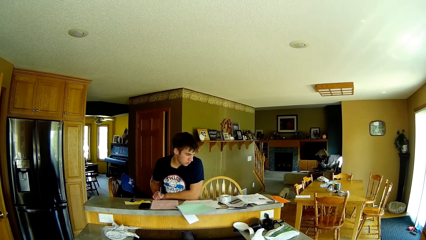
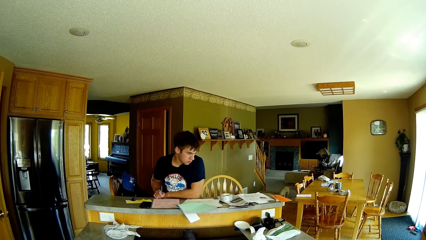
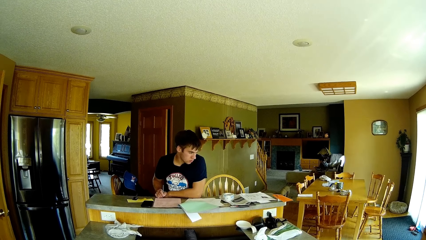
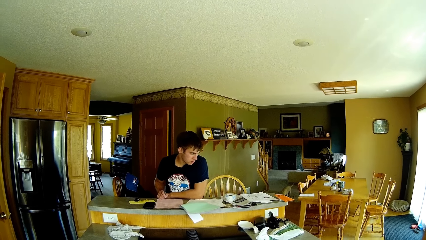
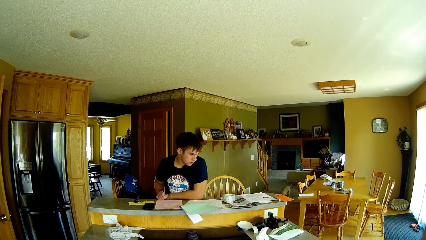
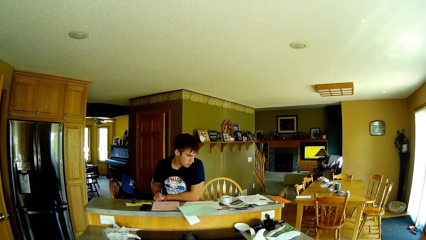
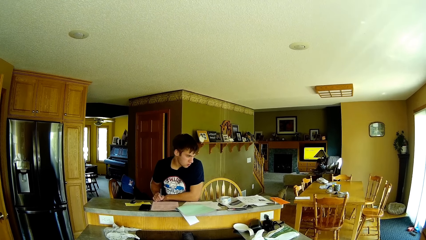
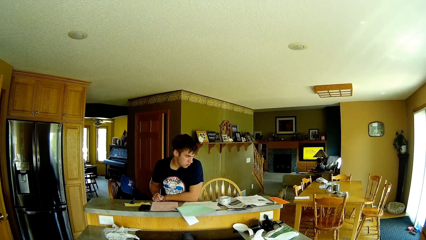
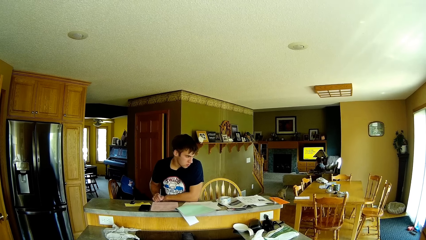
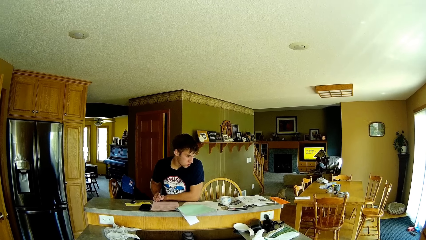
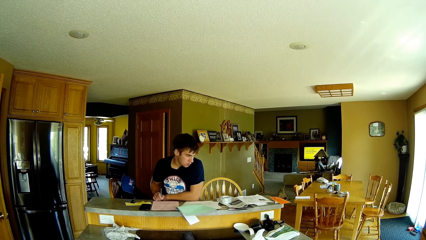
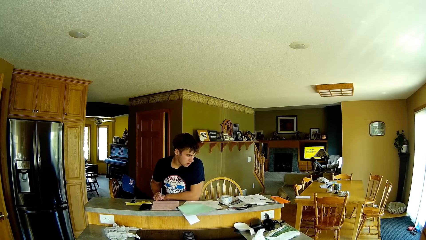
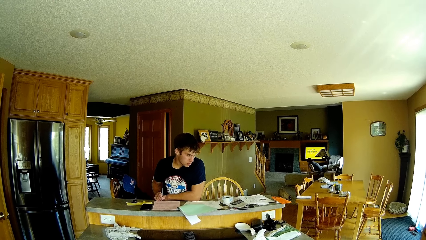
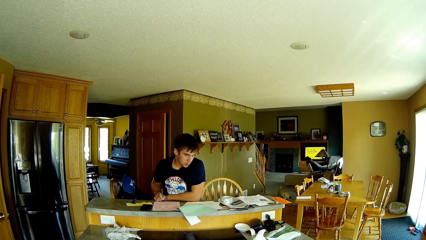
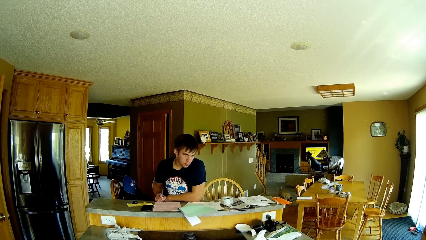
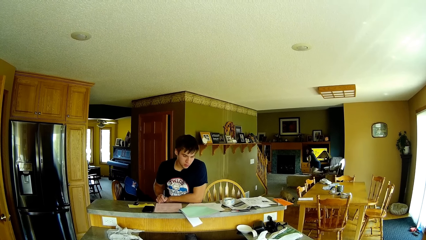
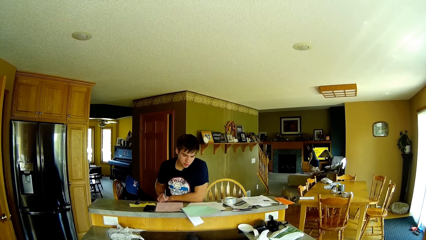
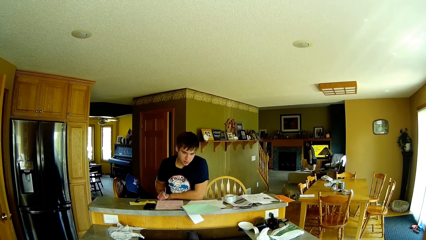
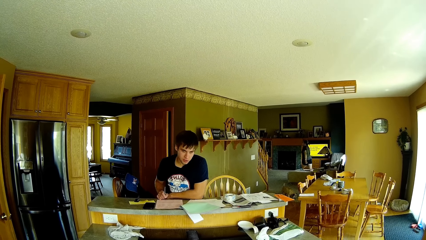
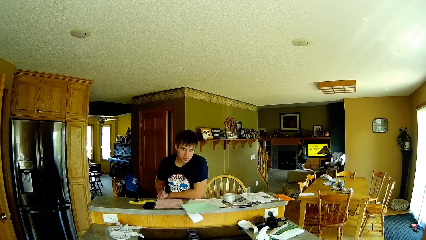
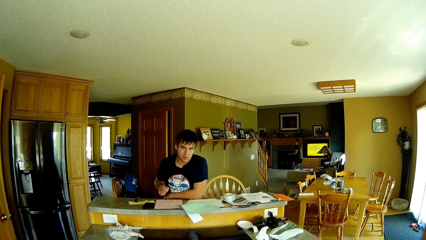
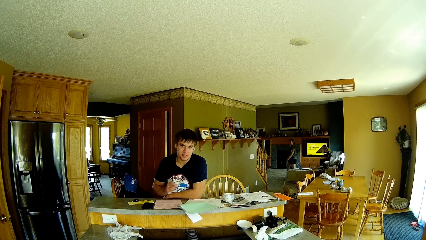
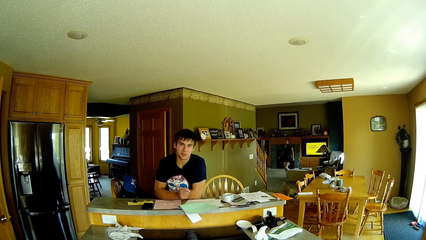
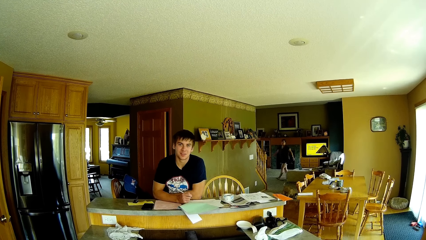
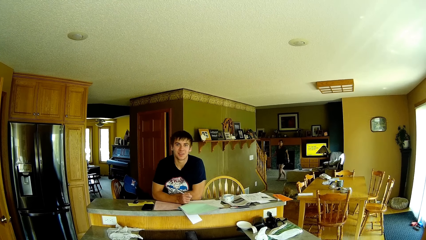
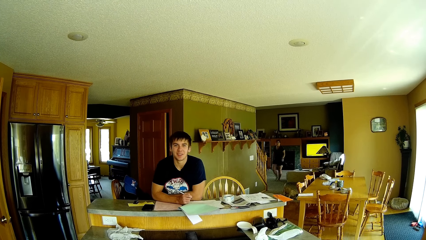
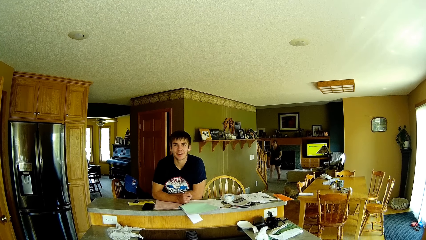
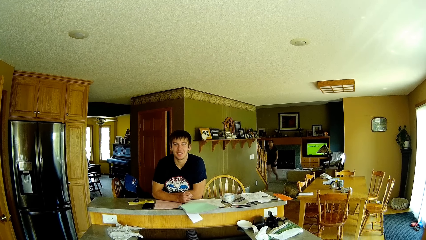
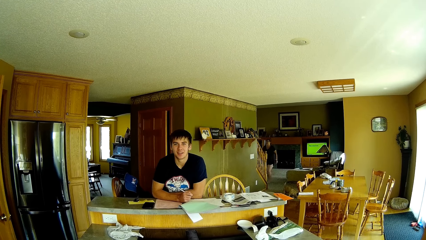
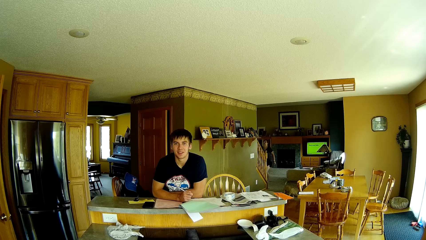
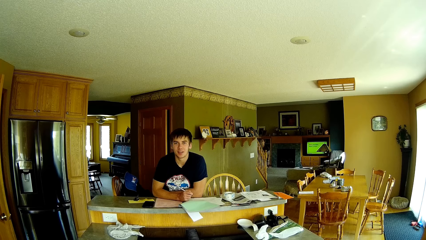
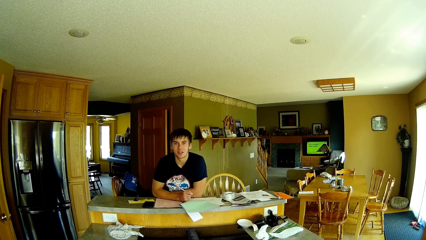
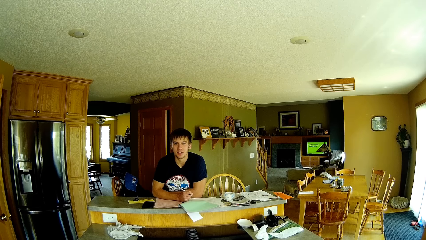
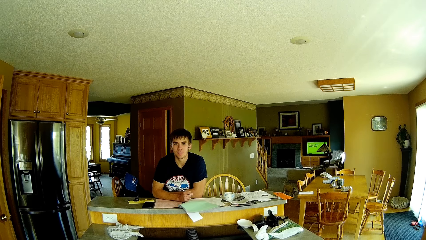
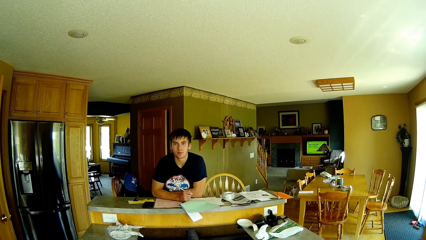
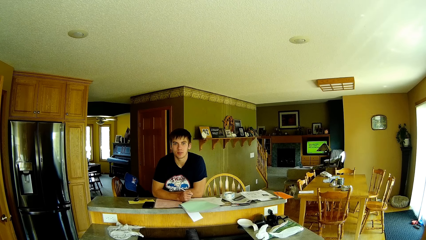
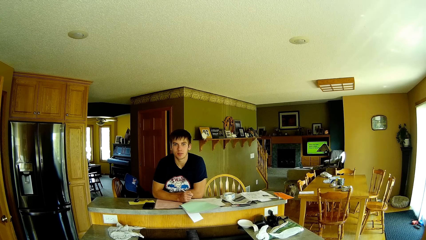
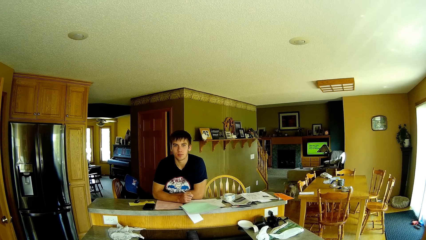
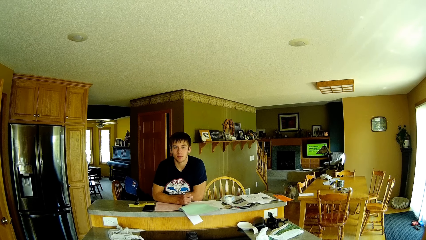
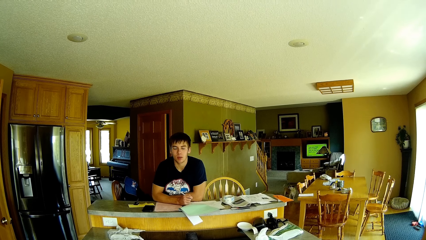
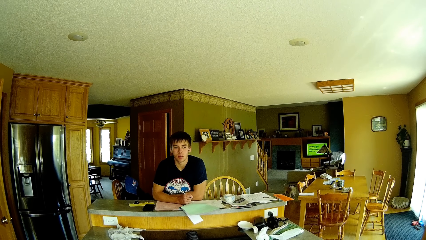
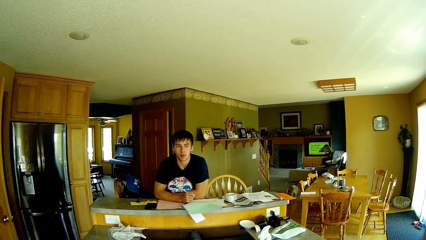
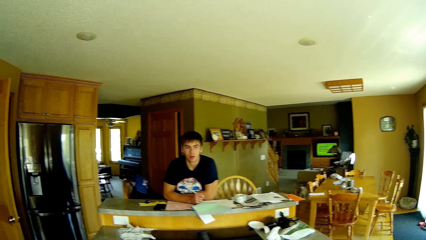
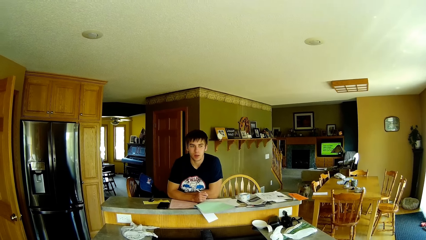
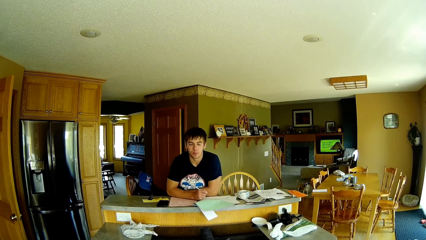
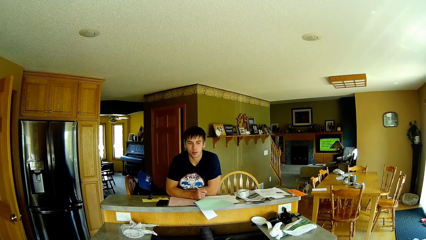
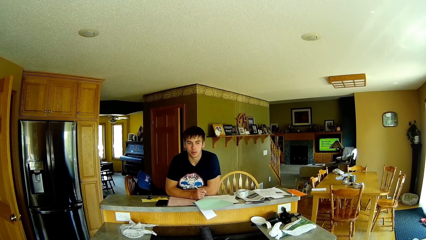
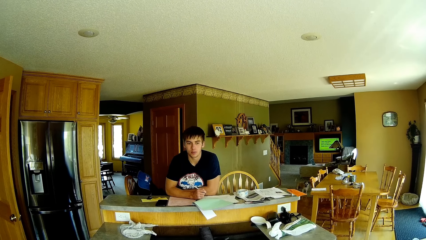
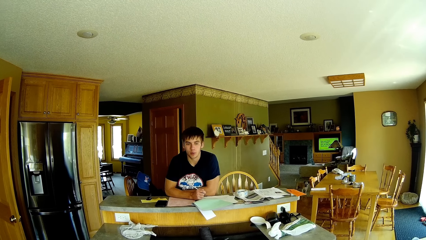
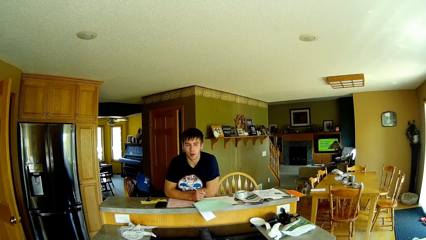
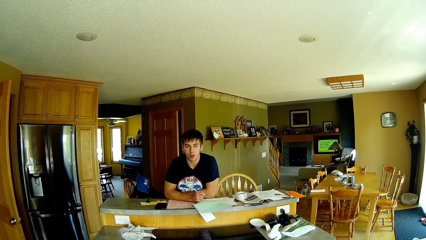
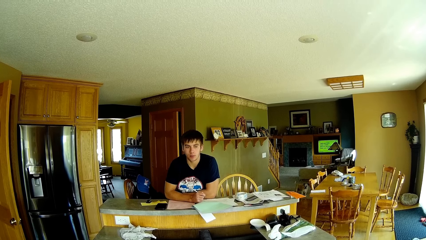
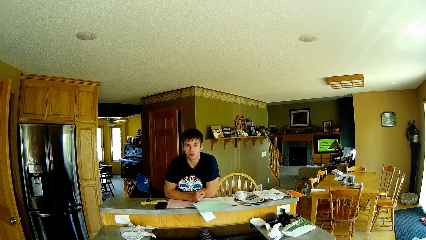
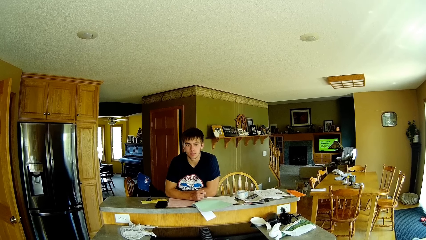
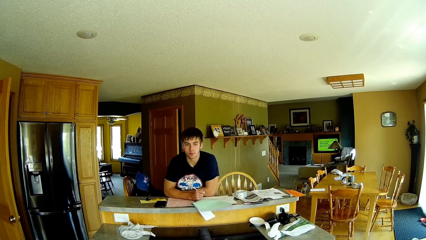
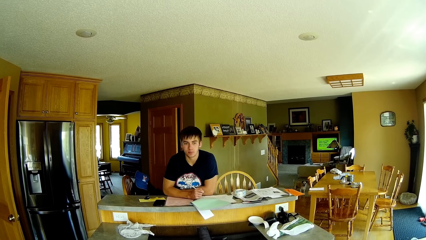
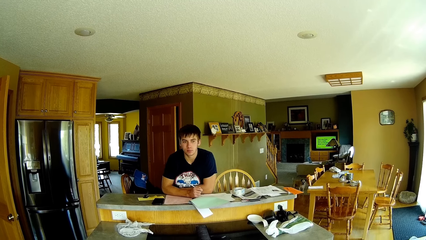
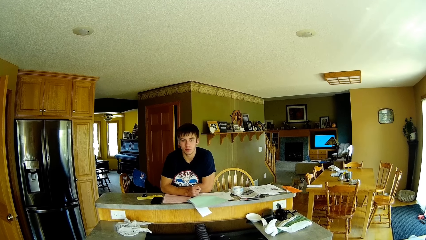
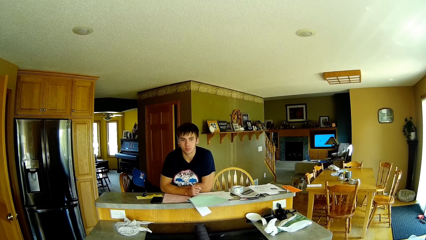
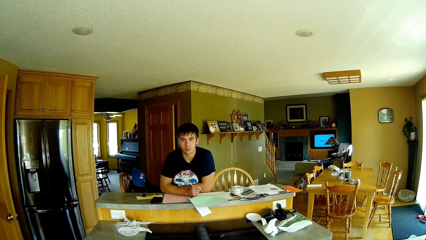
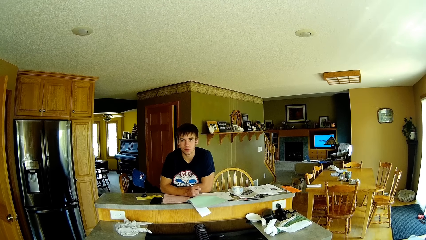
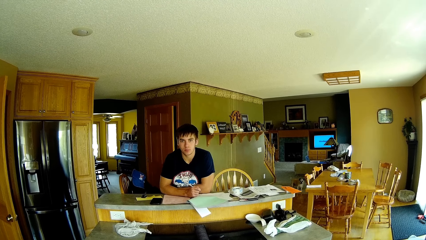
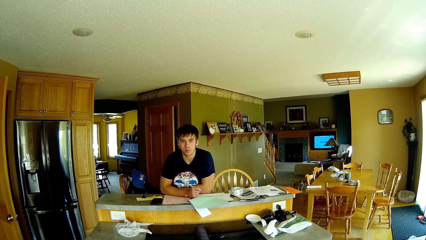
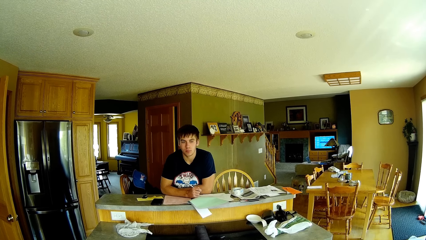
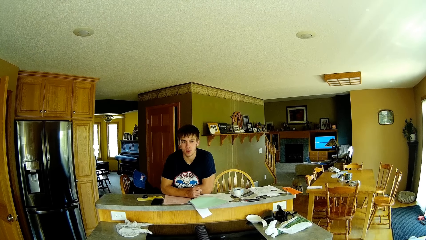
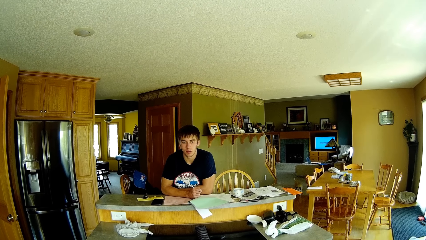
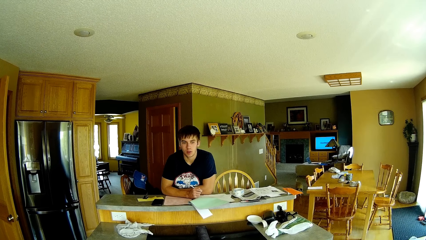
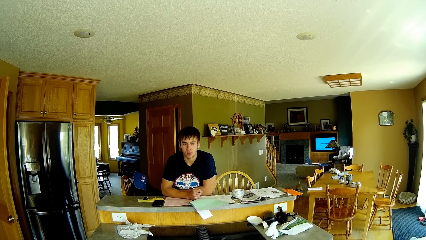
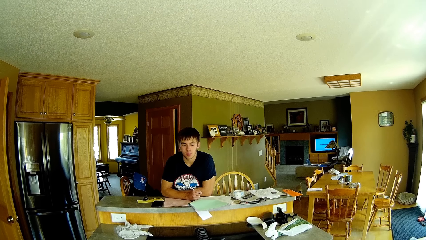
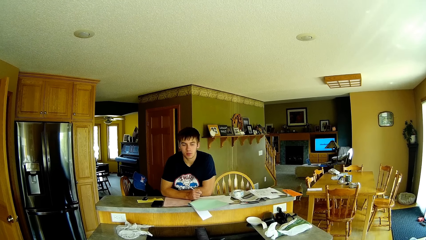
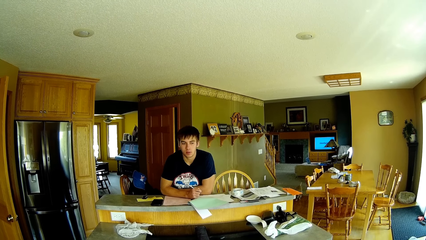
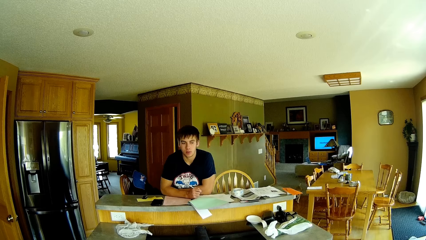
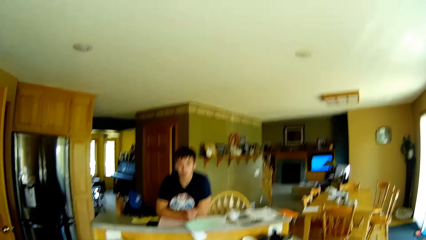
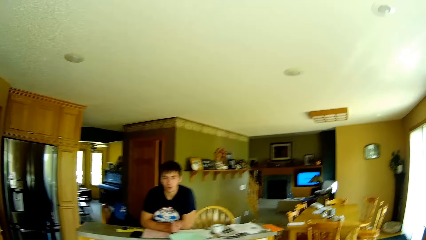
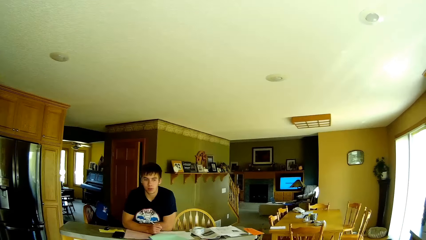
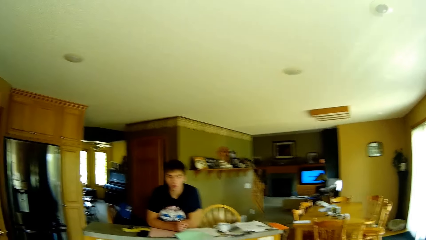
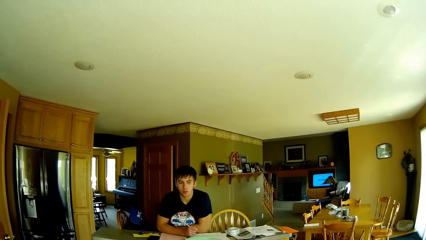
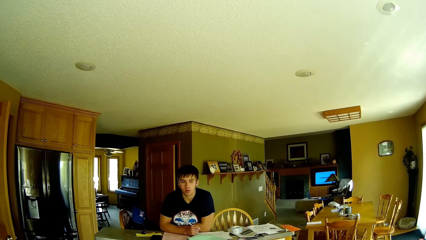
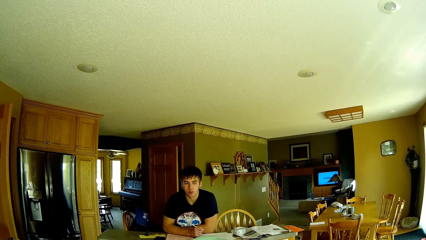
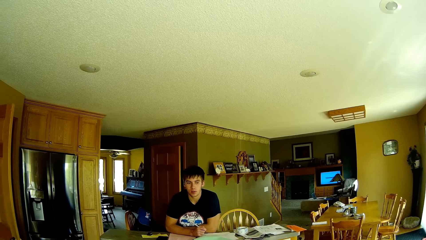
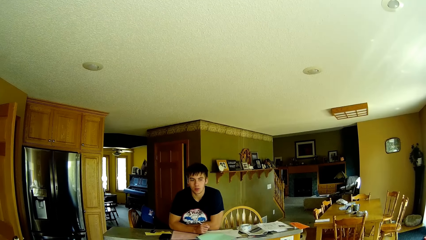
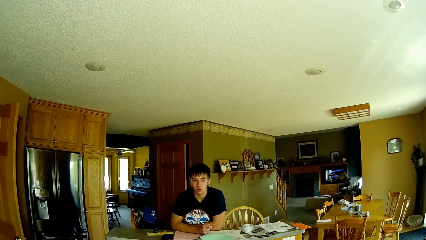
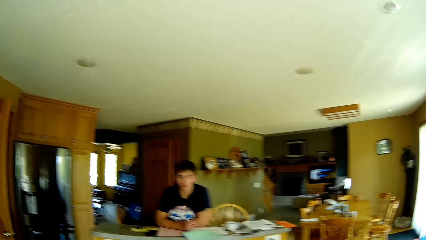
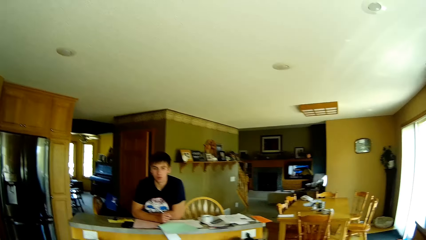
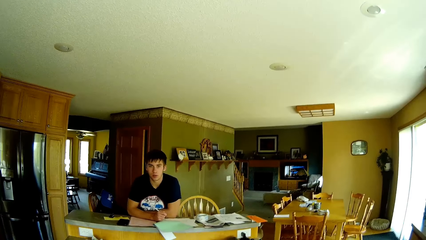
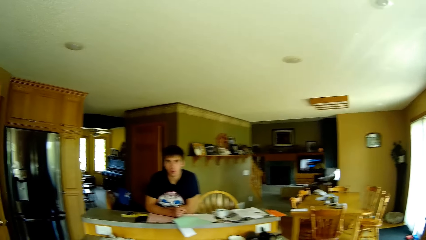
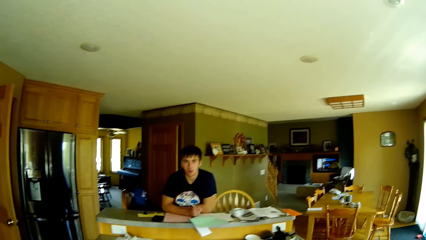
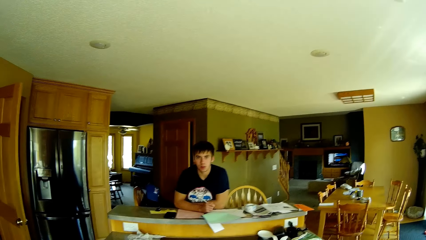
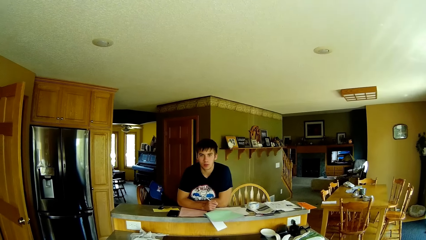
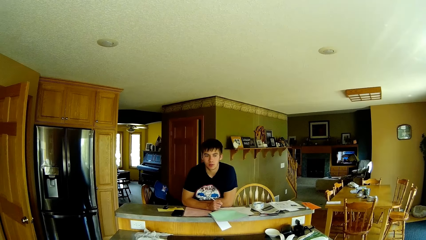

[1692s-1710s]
The camera wearer talks to a man. The man talks to the camera wearer.
